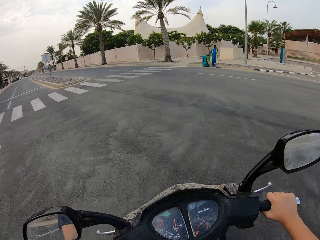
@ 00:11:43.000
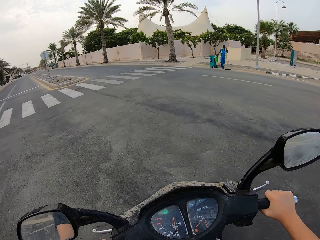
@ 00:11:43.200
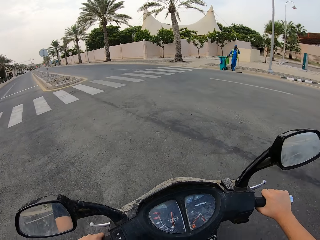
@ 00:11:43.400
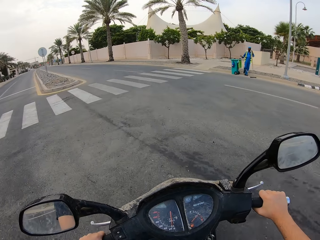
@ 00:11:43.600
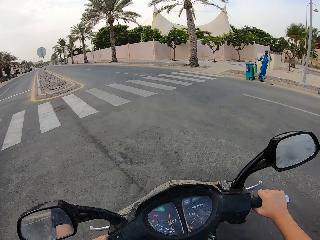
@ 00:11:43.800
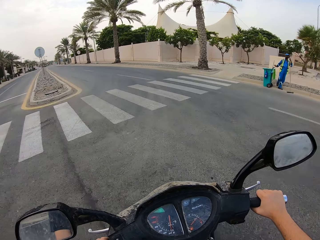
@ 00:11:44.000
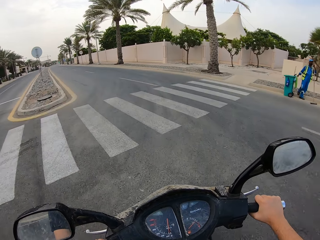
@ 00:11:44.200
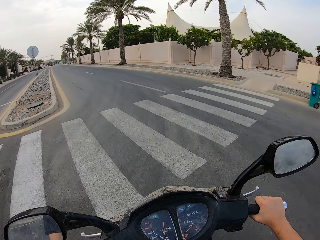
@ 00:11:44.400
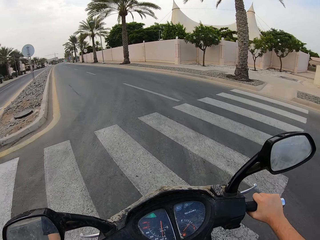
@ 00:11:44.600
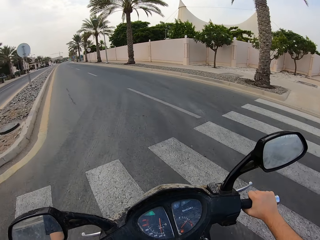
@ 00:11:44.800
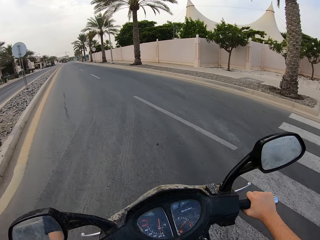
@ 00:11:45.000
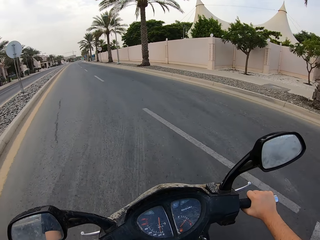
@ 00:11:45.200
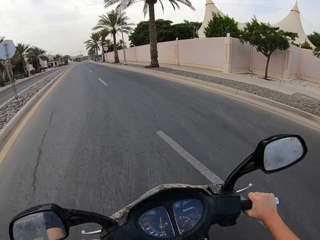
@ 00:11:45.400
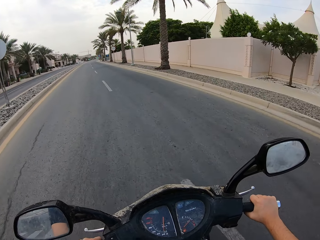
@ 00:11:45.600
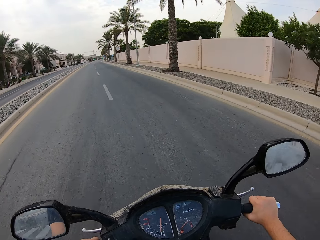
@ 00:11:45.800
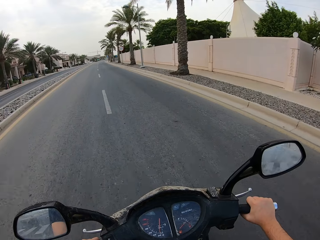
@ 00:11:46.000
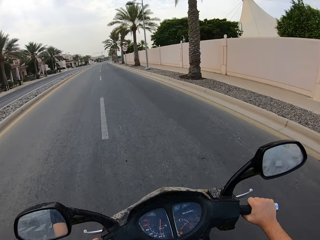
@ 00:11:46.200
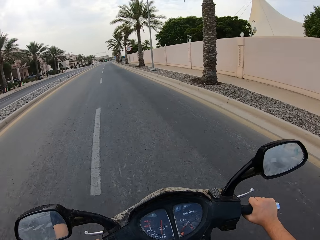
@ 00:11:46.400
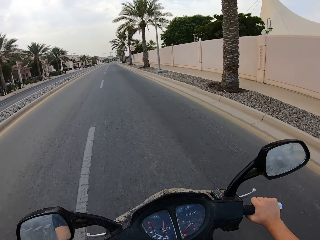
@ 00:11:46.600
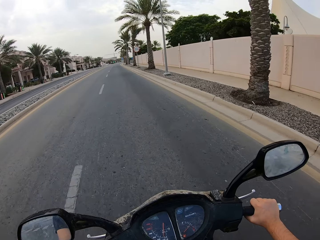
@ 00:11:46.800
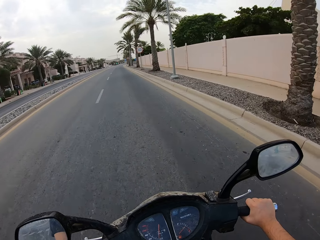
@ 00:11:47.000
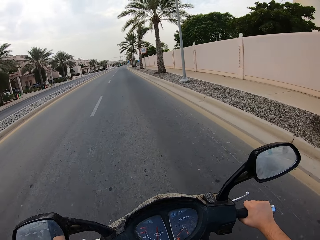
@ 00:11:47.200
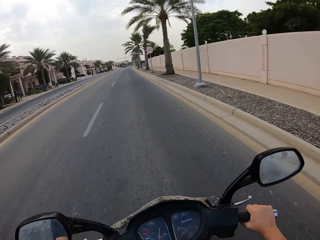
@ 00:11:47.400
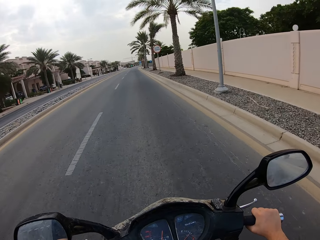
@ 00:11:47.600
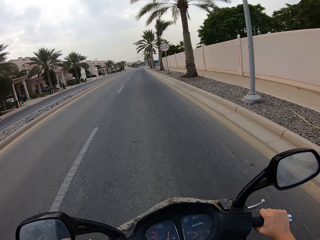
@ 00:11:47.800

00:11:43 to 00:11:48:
The camera wearer rides the motorcycle on the road.

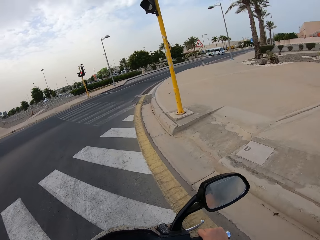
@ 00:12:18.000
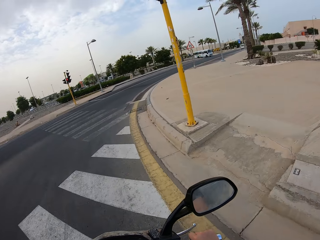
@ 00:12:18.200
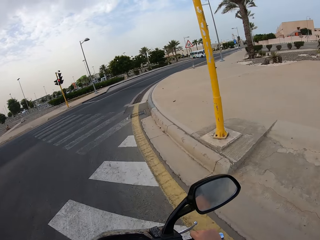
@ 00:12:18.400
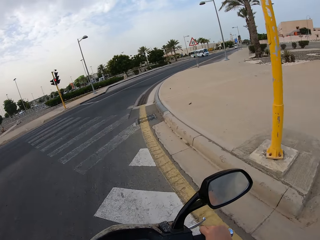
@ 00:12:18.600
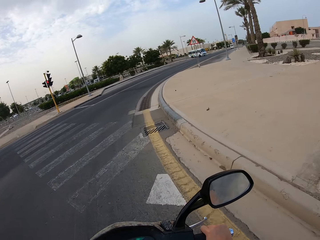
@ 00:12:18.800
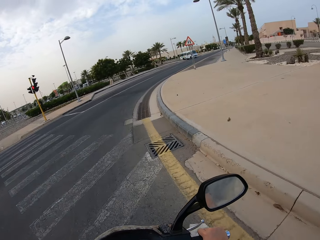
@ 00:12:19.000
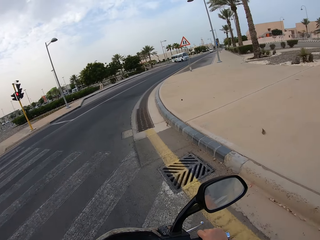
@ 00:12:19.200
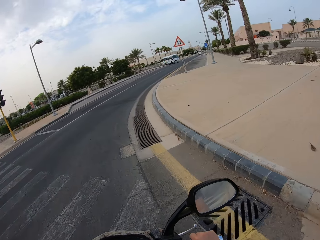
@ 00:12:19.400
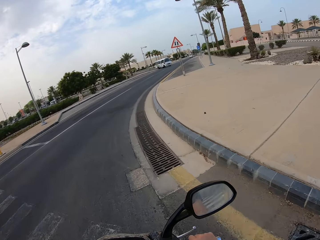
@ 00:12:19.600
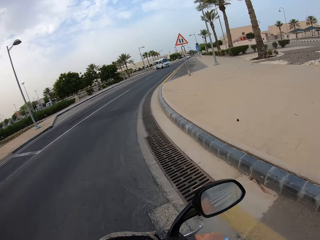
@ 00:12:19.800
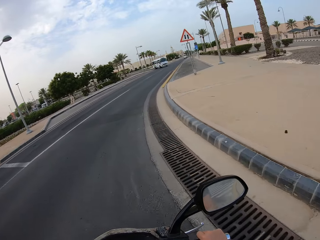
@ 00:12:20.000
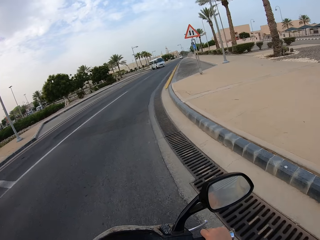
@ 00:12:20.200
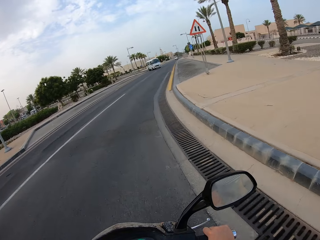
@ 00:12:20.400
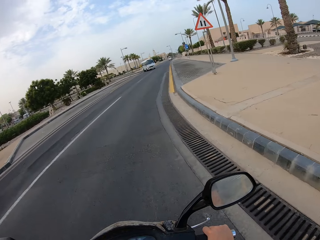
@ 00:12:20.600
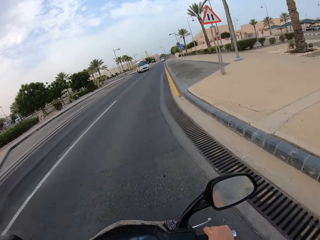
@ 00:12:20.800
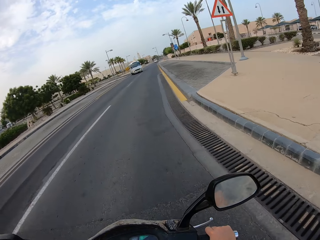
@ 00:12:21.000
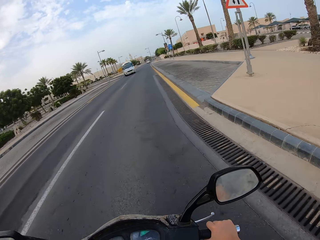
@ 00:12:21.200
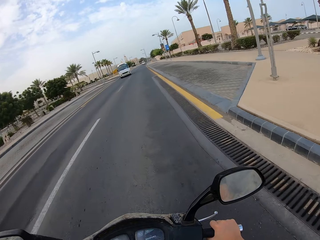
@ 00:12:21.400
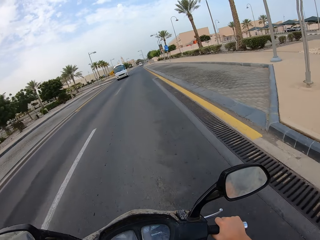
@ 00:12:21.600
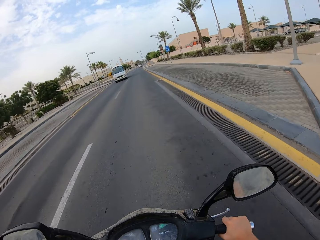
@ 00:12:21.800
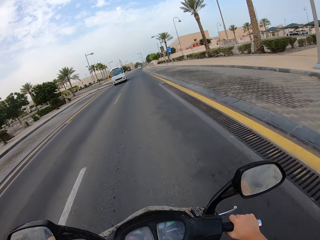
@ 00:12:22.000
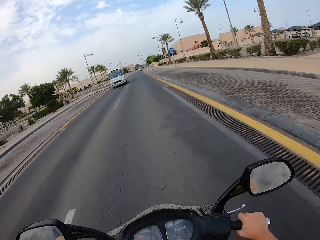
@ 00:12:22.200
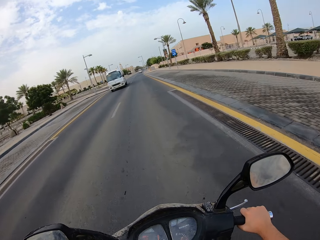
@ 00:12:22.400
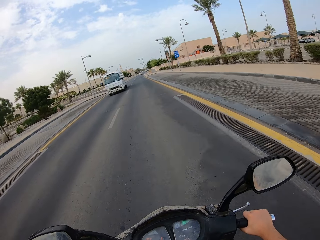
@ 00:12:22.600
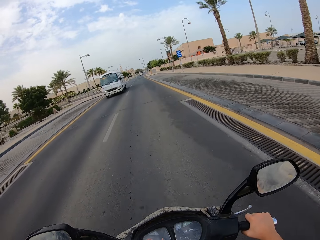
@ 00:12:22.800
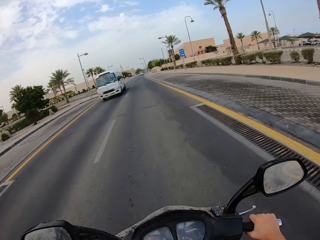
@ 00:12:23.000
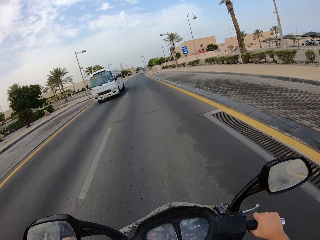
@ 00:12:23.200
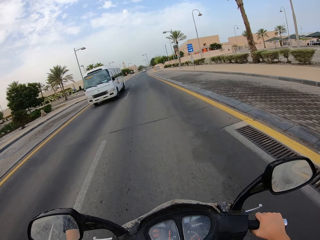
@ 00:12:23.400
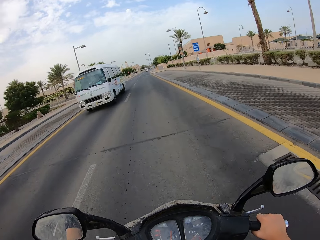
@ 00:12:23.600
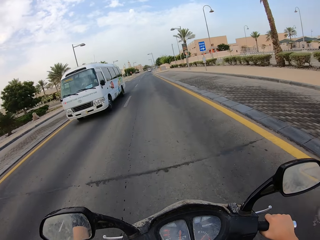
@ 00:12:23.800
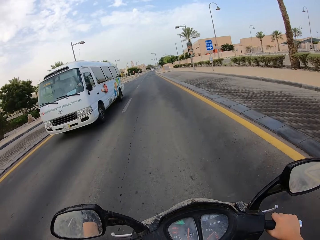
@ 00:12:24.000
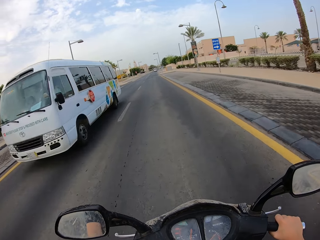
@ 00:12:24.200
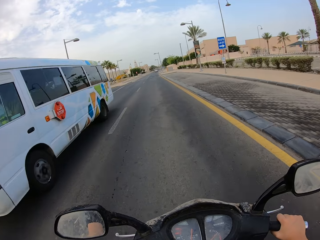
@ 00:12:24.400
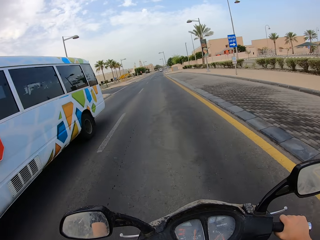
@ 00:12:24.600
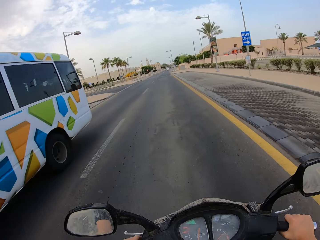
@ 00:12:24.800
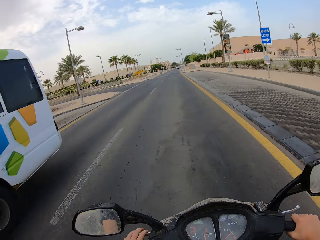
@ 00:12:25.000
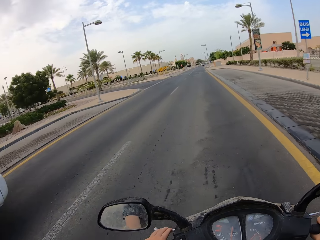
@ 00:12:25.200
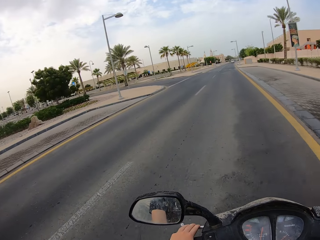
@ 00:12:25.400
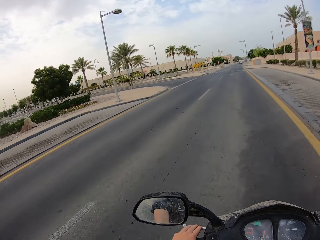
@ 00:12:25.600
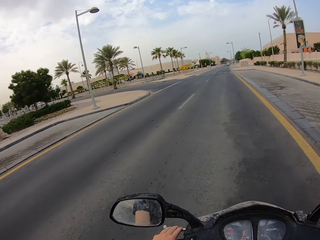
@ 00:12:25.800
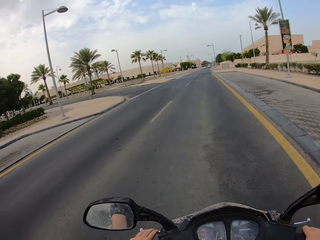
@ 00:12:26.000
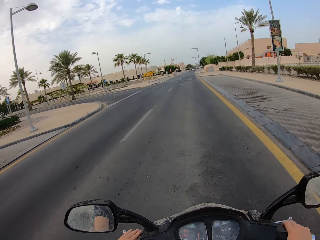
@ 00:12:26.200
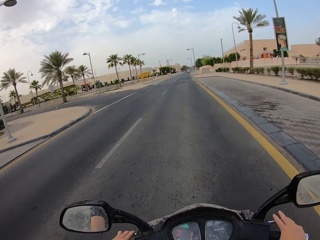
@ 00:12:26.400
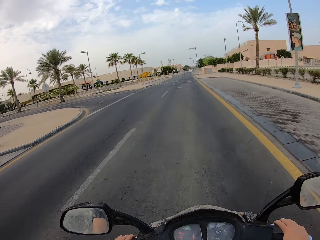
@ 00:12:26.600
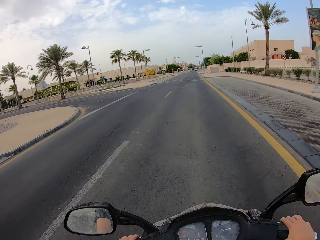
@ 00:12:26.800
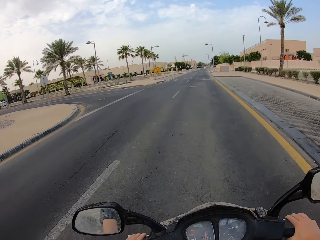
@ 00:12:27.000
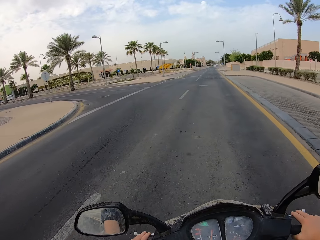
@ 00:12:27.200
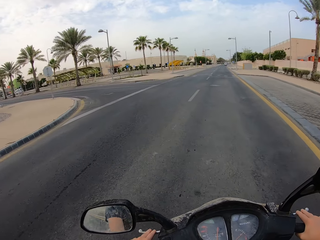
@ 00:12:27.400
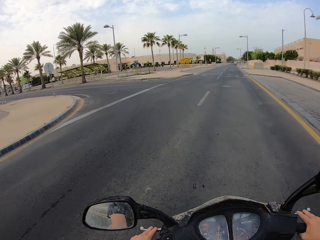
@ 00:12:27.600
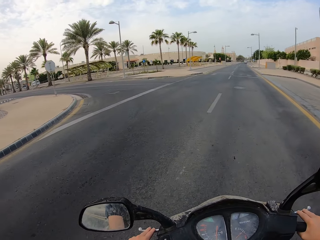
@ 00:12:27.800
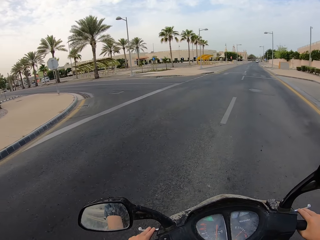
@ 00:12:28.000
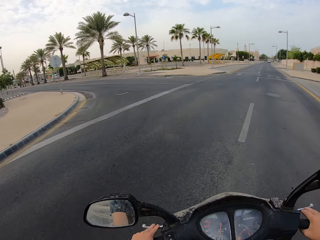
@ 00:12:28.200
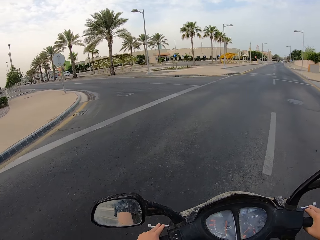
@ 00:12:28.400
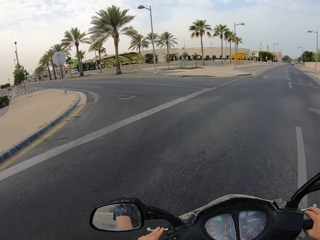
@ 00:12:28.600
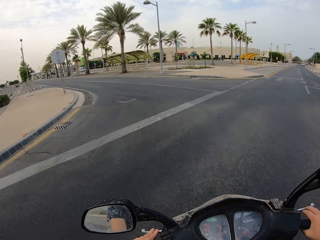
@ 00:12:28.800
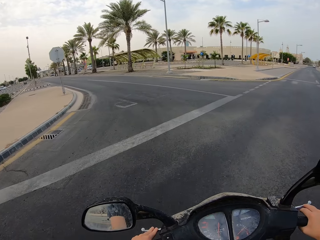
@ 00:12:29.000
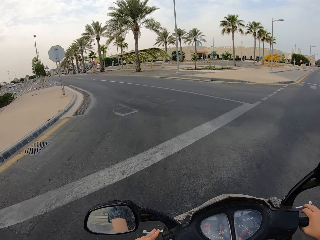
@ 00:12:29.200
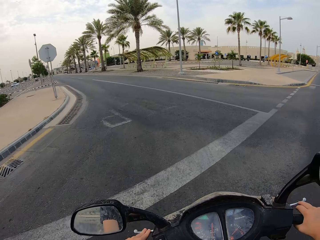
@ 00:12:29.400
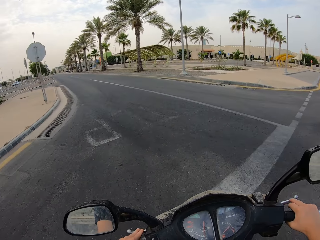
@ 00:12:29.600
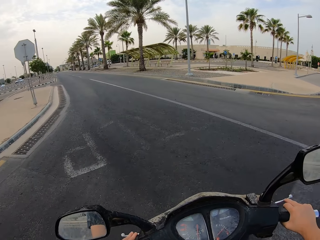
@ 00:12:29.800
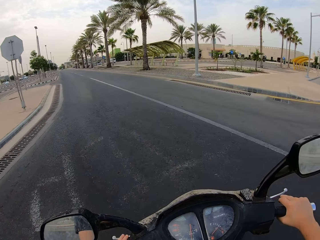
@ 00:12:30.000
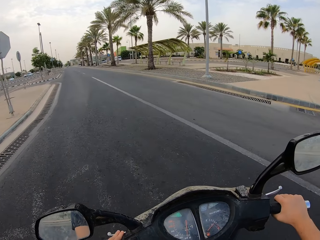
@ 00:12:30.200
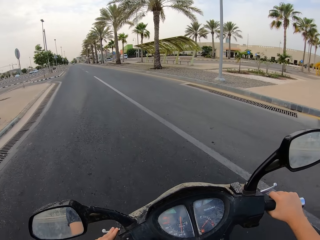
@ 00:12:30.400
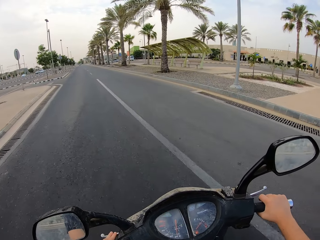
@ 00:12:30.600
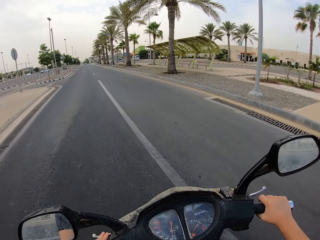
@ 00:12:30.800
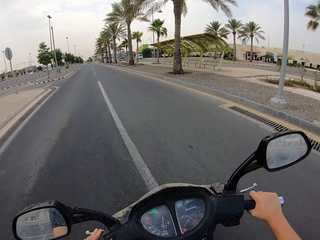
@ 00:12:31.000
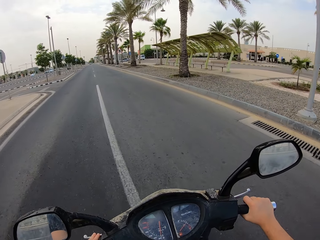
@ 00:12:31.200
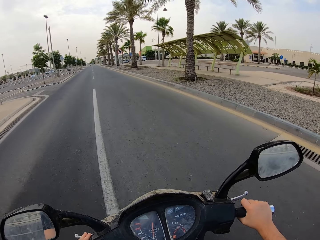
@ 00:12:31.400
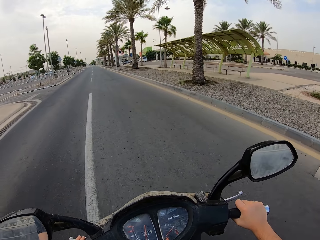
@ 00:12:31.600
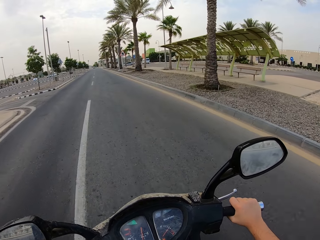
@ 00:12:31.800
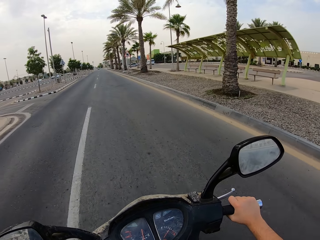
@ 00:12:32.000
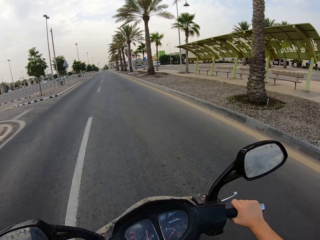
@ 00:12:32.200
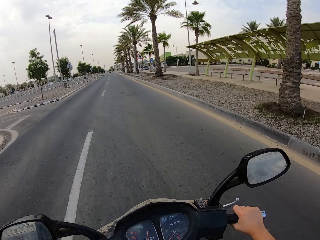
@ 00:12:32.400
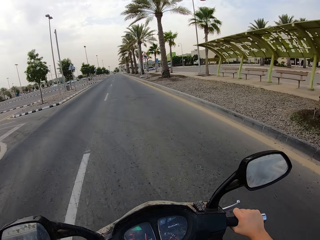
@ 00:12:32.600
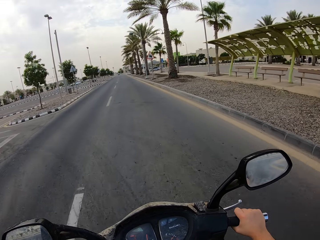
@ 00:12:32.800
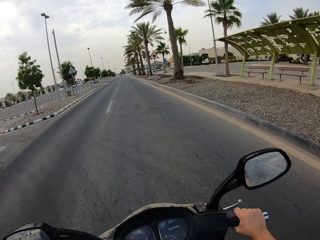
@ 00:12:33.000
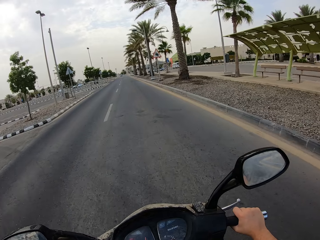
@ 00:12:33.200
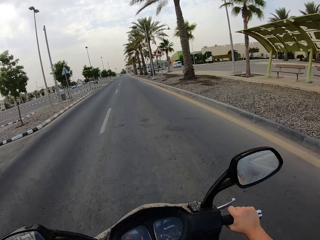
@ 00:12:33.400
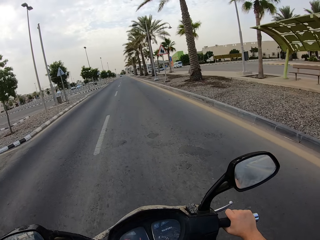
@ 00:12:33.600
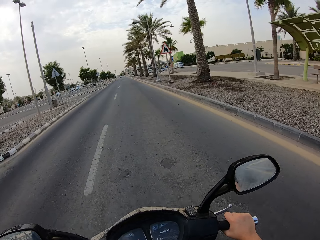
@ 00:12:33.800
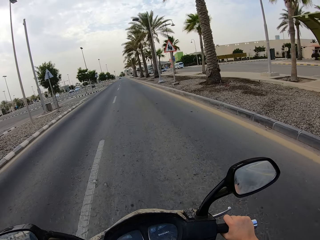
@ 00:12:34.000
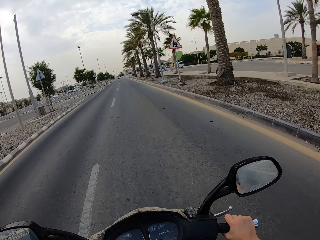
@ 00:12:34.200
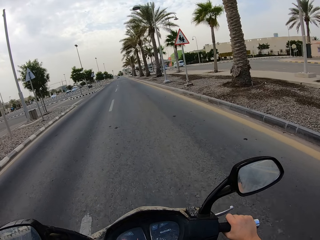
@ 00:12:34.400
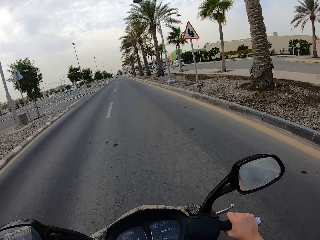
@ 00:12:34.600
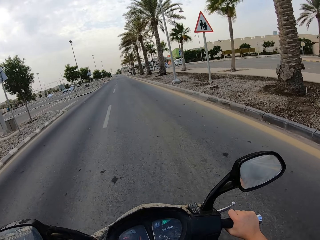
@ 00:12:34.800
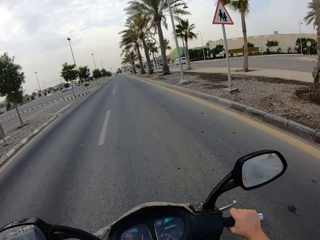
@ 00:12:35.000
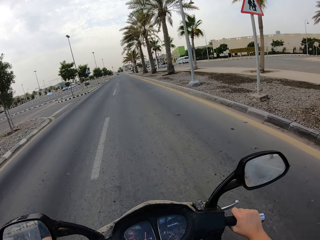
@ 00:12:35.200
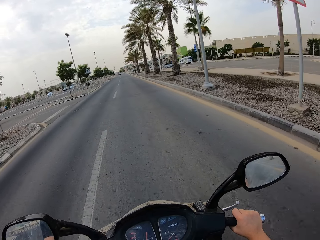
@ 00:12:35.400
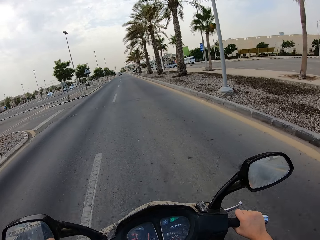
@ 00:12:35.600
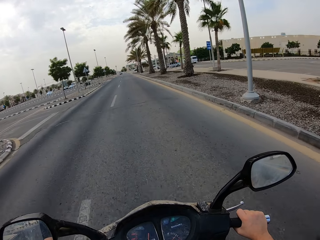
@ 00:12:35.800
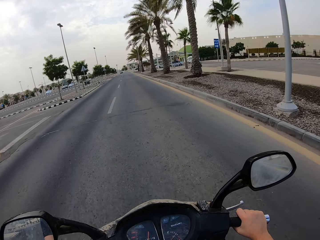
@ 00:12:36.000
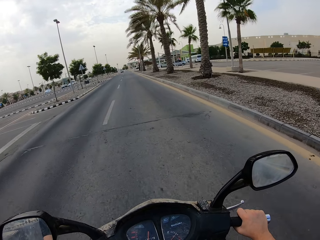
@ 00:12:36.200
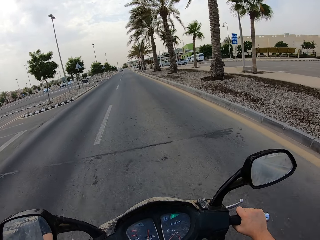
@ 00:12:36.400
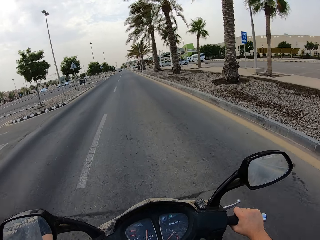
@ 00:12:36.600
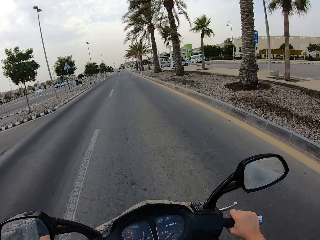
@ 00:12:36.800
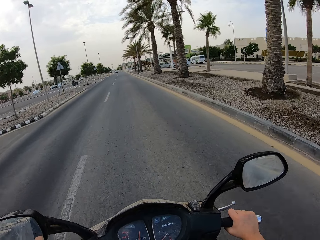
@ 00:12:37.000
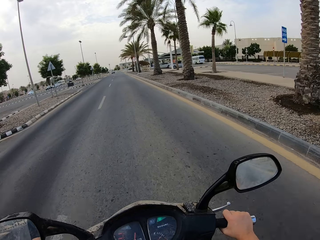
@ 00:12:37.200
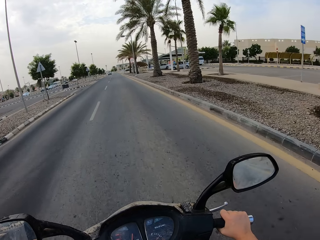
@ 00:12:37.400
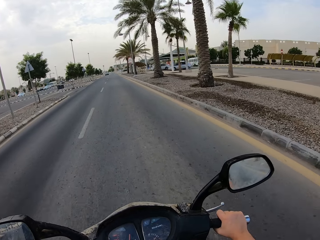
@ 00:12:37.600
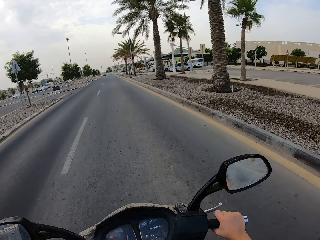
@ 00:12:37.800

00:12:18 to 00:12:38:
The camera wearer turns to the right side of the road and continues riding along the road. They hold the brakes. They turn to the left side of the road and continue riding along the road.
